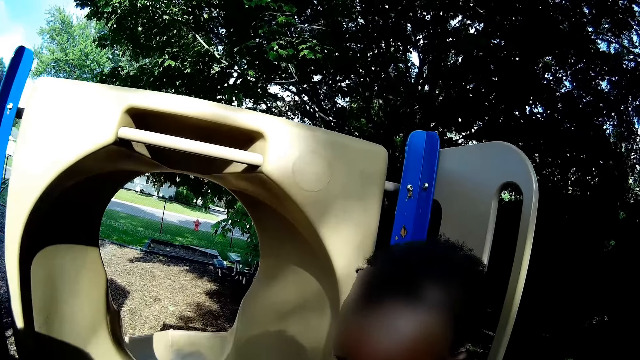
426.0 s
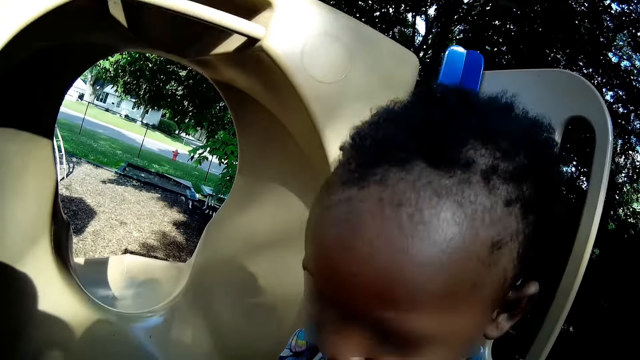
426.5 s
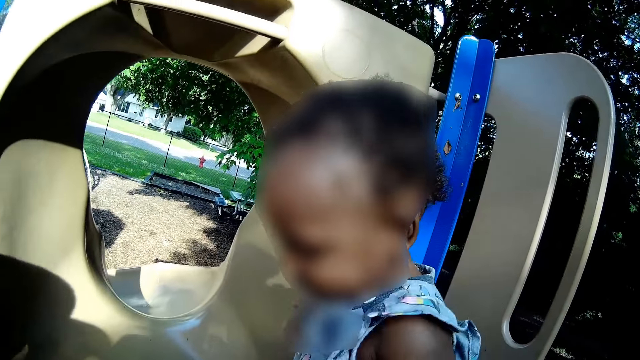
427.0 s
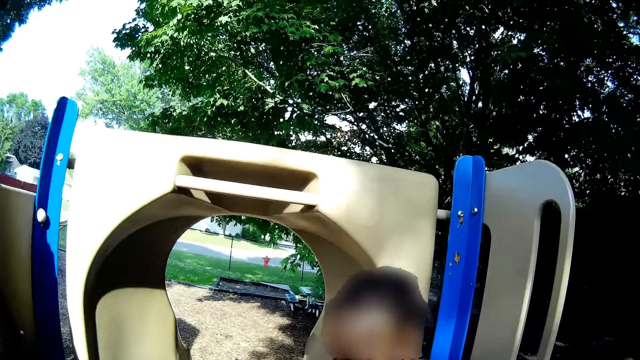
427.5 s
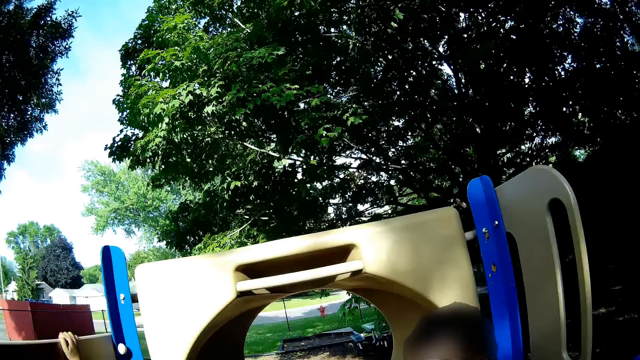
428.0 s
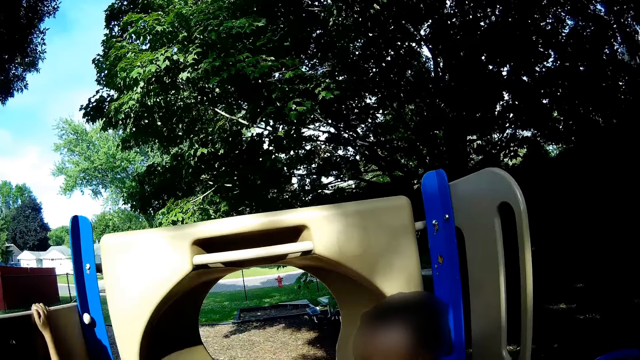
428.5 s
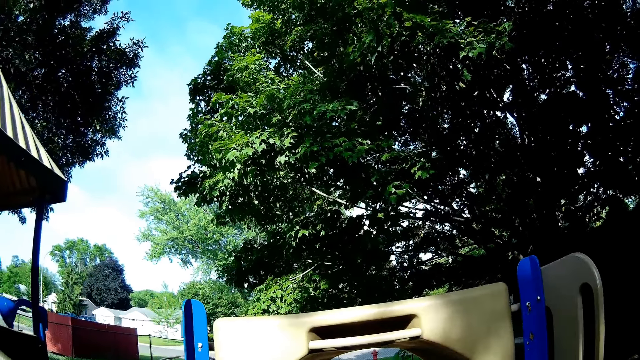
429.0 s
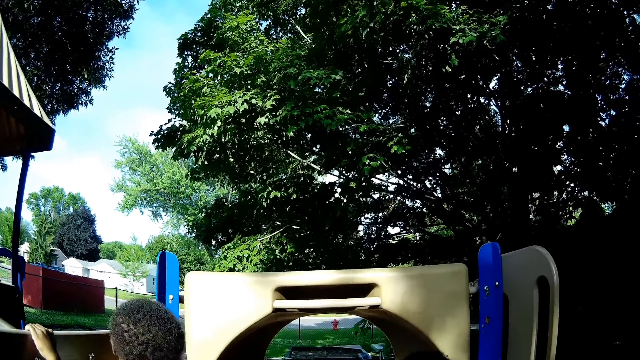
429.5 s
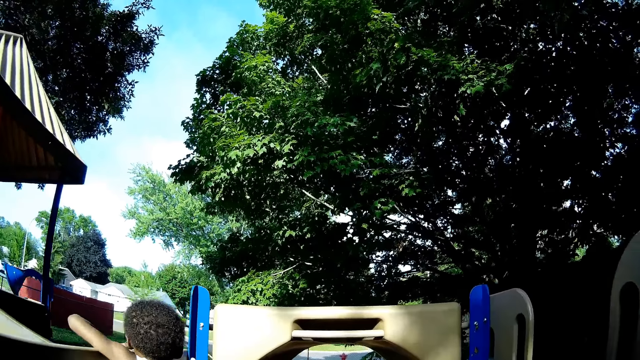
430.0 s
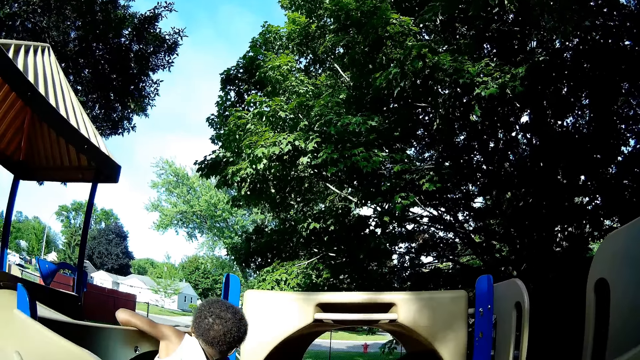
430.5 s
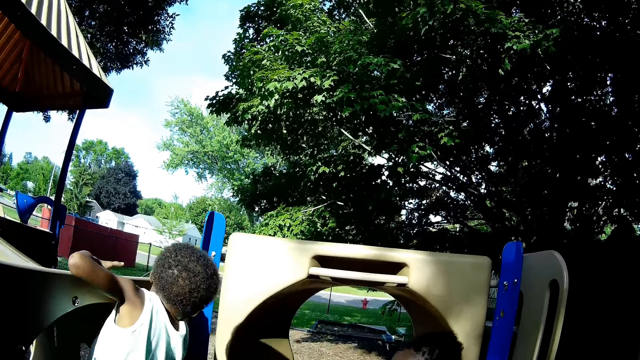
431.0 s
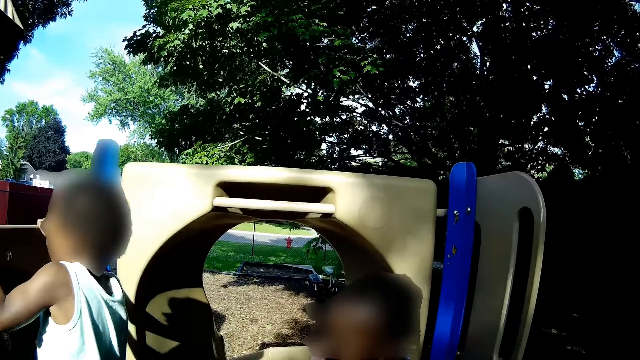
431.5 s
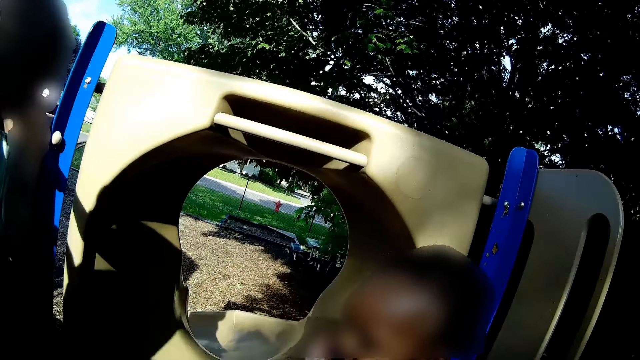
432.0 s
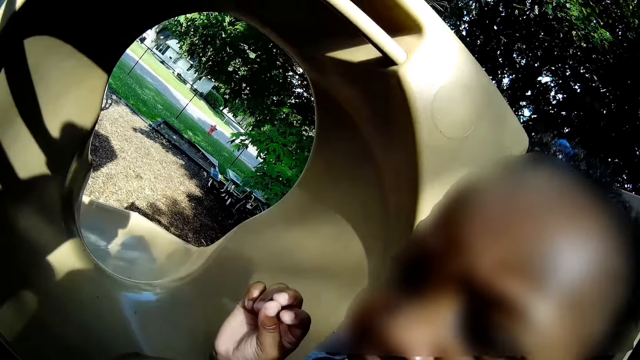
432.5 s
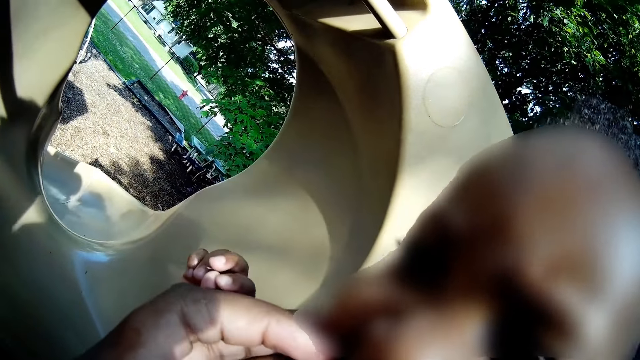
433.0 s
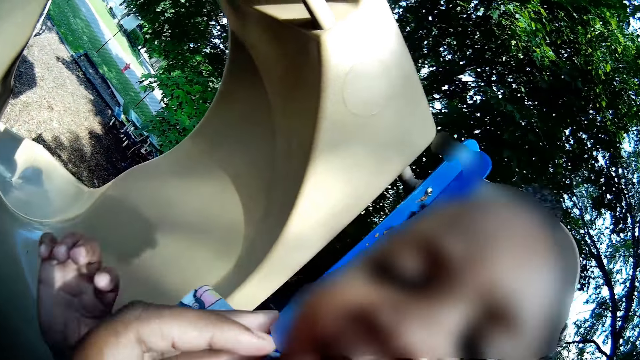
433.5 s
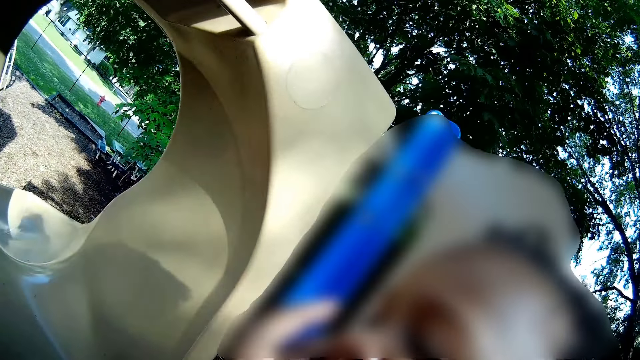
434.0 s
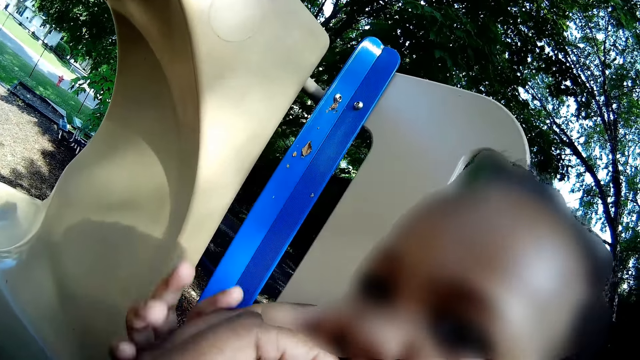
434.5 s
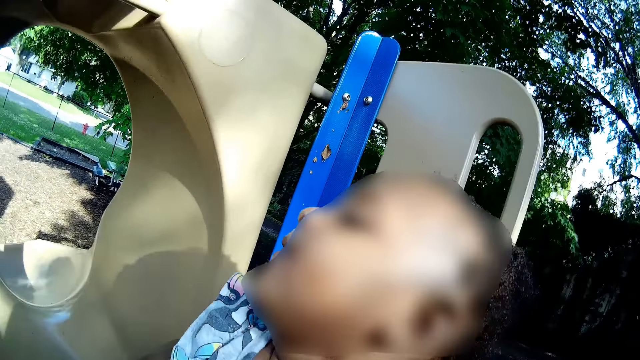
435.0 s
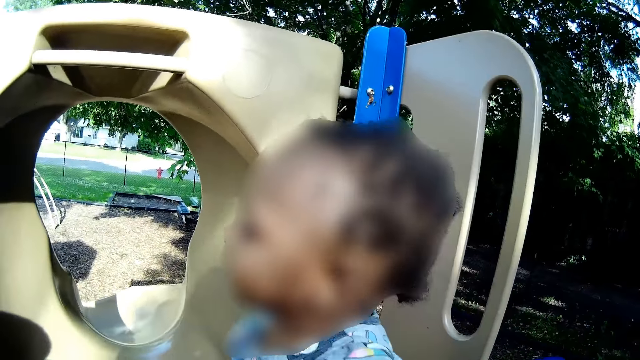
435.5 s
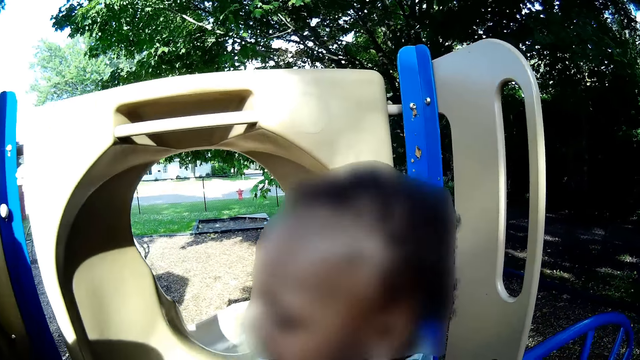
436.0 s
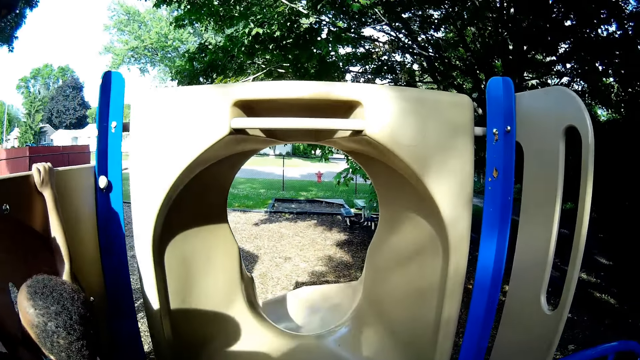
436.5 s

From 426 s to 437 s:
The camera wearer looks at a person. They touch the person.

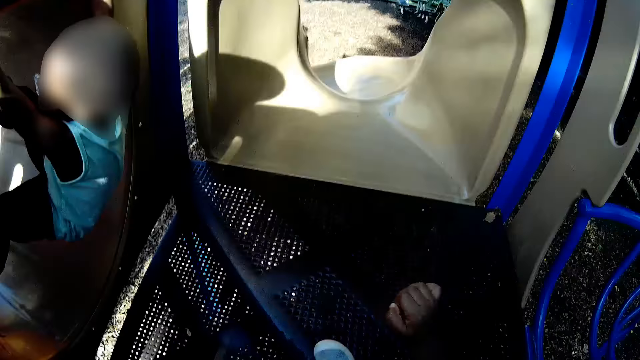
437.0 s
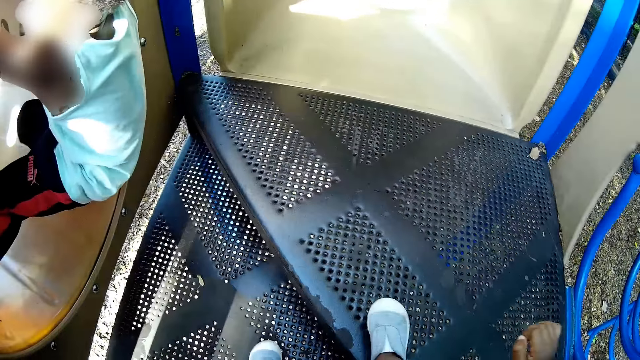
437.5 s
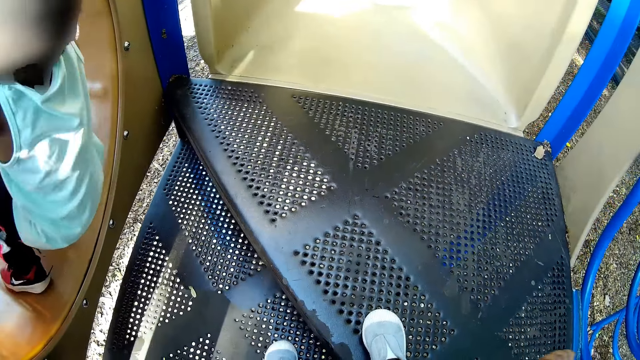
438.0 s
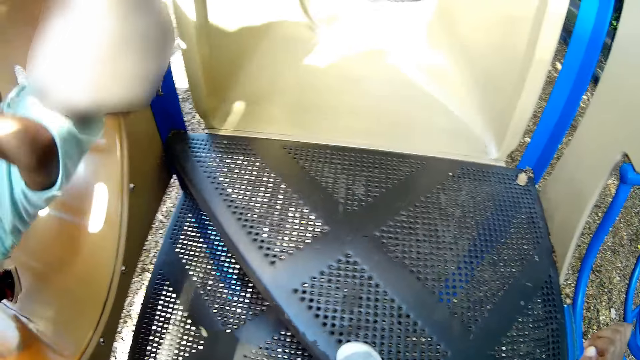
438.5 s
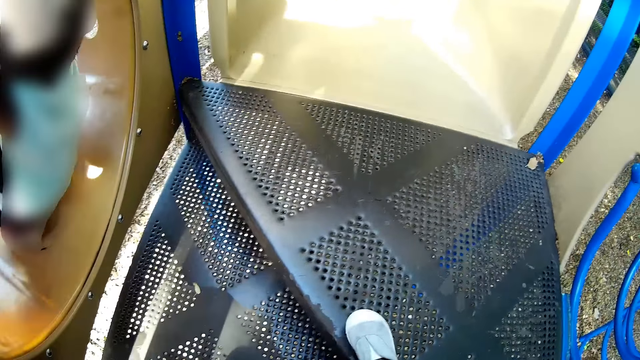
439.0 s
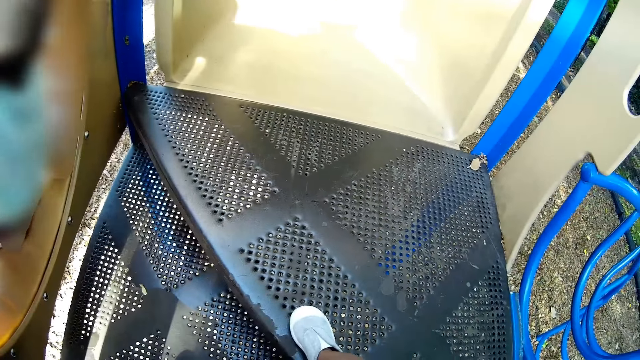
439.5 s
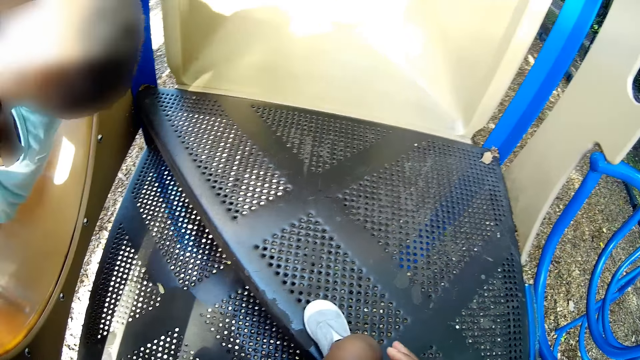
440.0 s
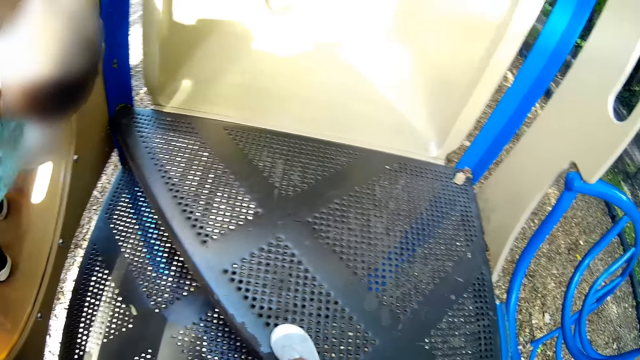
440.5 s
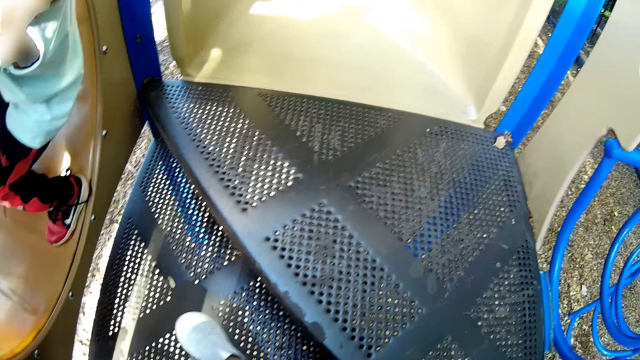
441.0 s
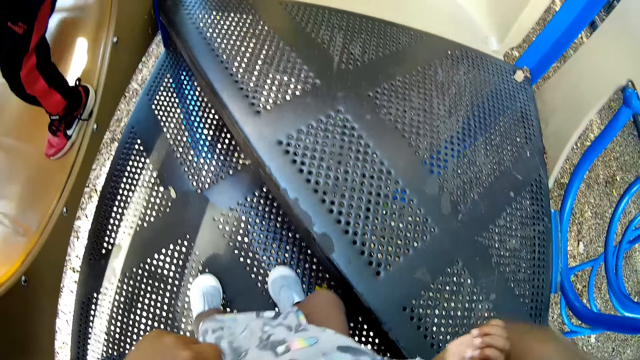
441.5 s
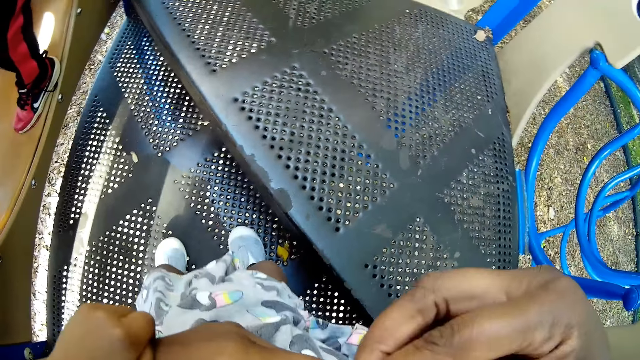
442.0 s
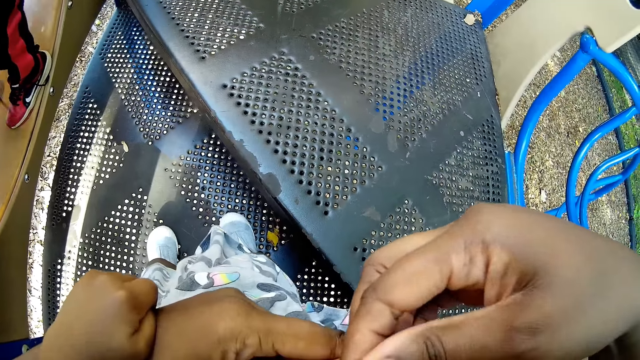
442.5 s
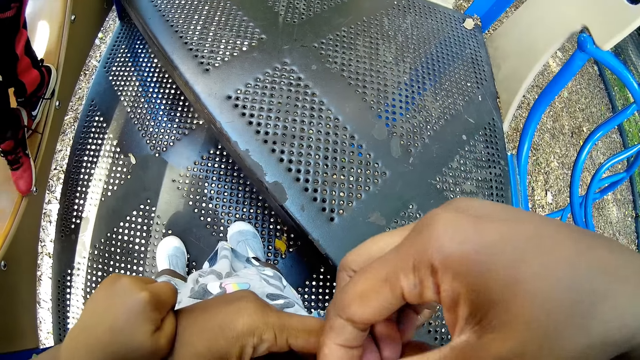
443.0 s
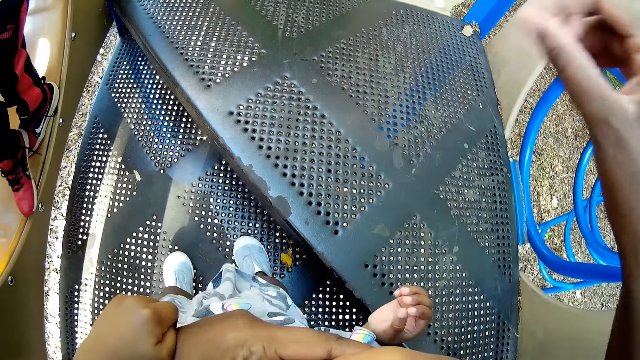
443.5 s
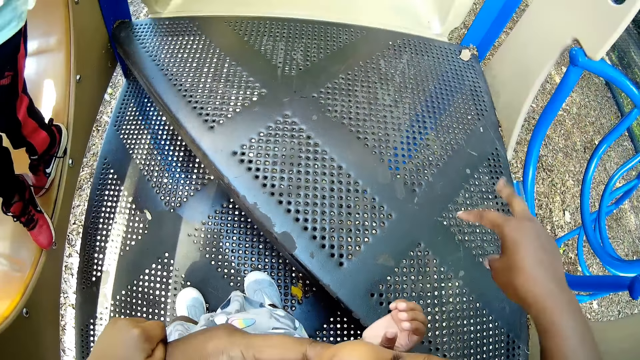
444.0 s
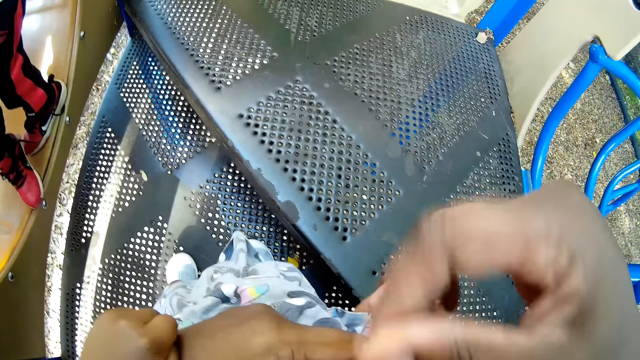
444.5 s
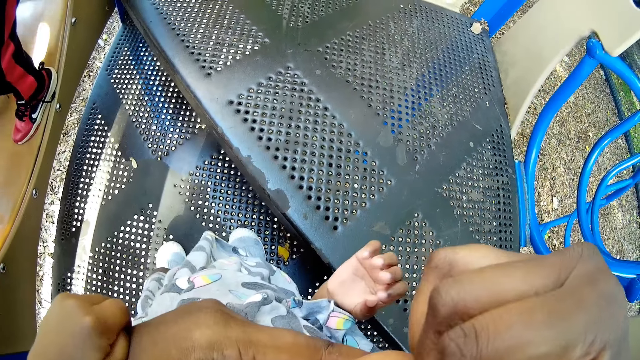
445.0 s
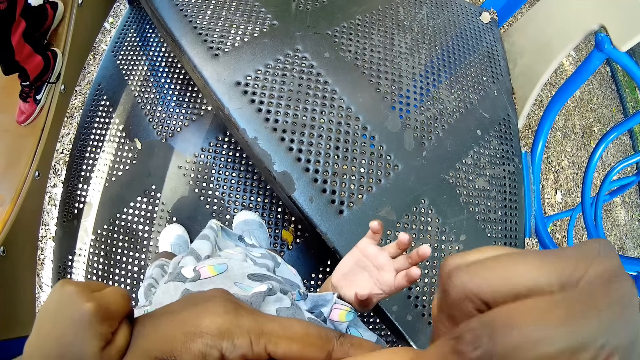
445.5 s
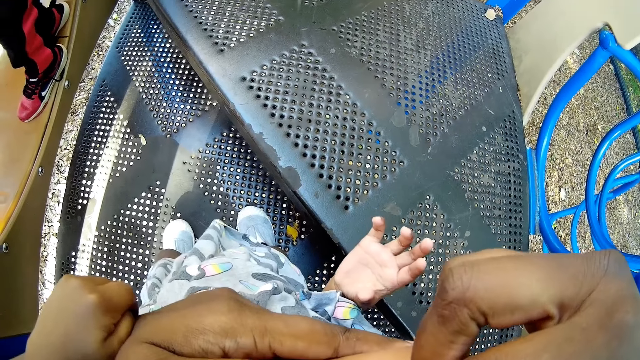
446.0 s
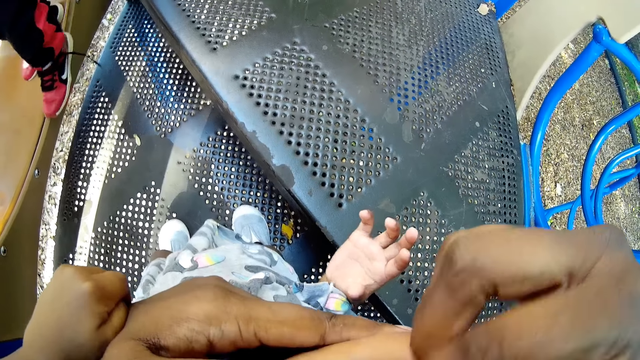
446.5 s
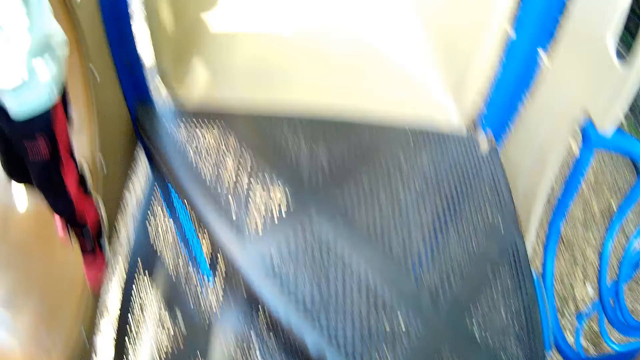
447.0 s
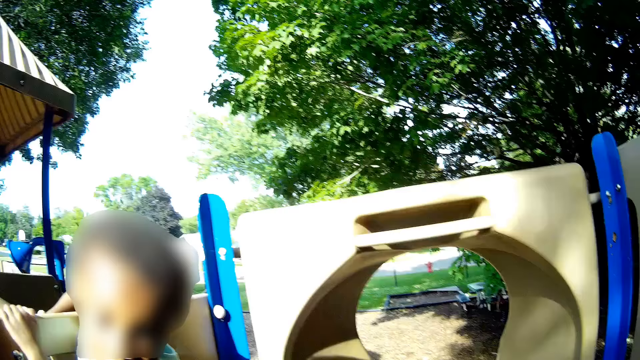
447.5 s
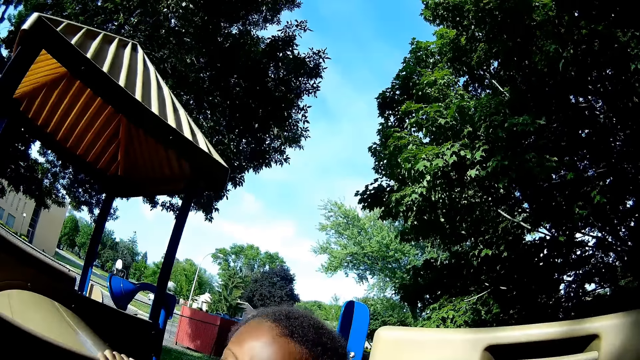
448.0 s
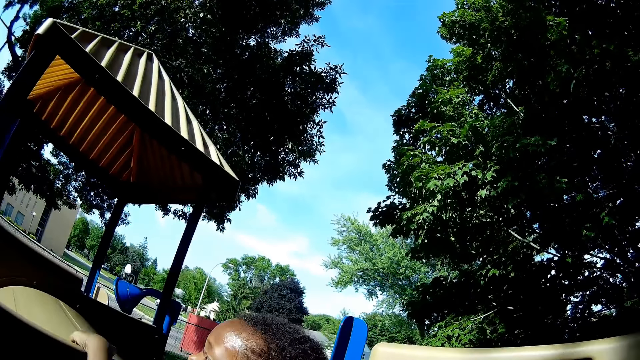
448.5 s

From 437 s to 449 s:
A person plays. The camera wearer holds the girl with her left hand. She touches another person. She removes dirt from the mouth of the girl with her right hand. The boy converses with the camera wearer.
